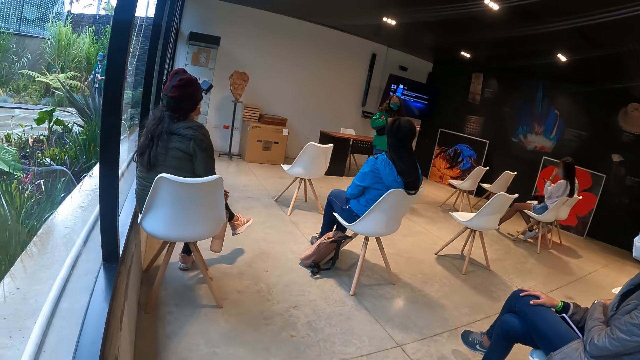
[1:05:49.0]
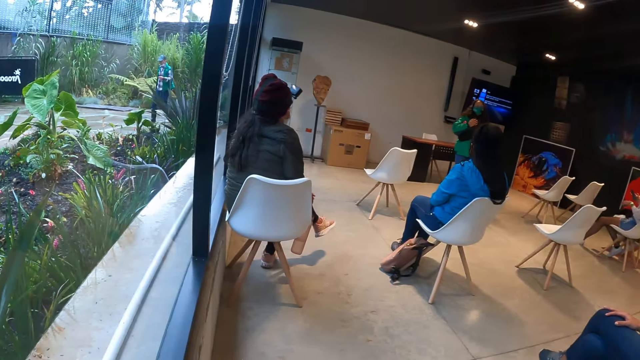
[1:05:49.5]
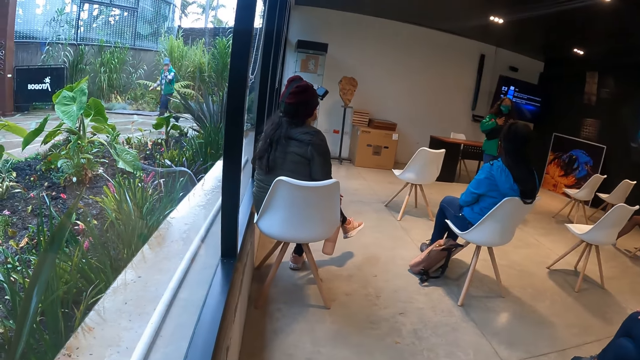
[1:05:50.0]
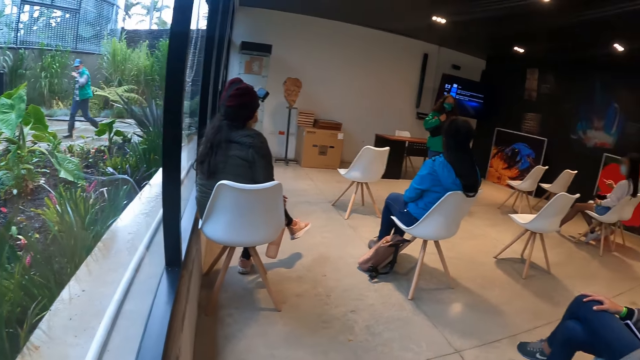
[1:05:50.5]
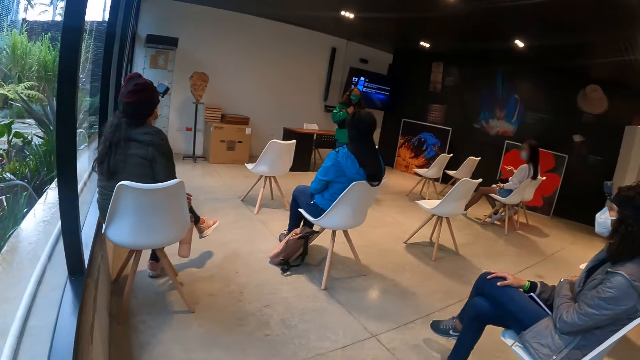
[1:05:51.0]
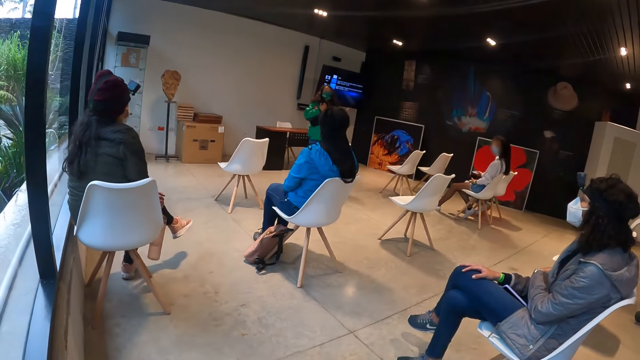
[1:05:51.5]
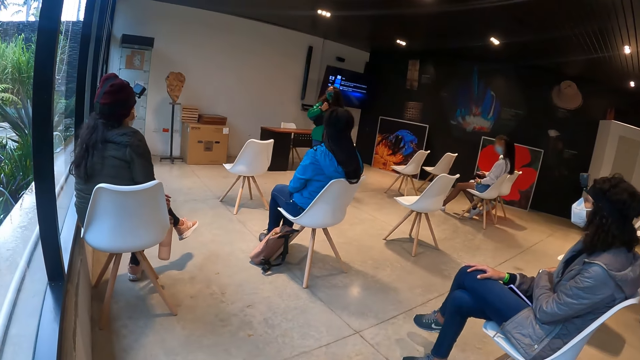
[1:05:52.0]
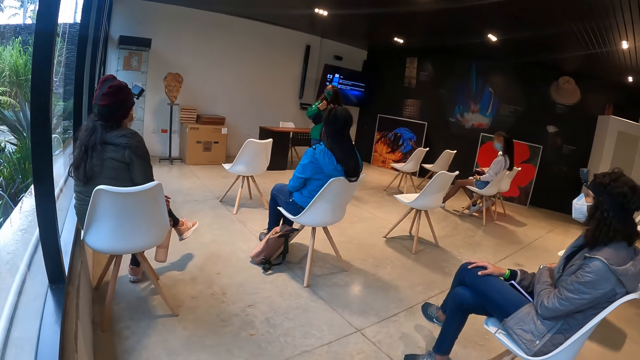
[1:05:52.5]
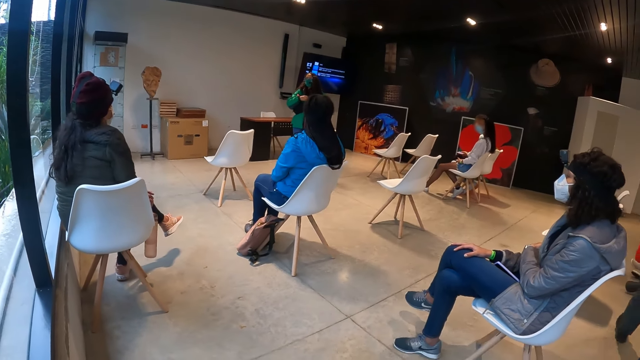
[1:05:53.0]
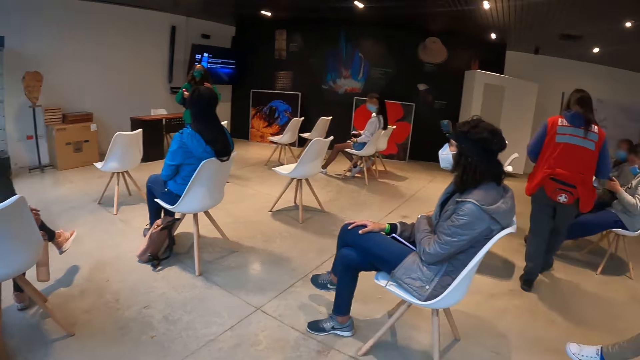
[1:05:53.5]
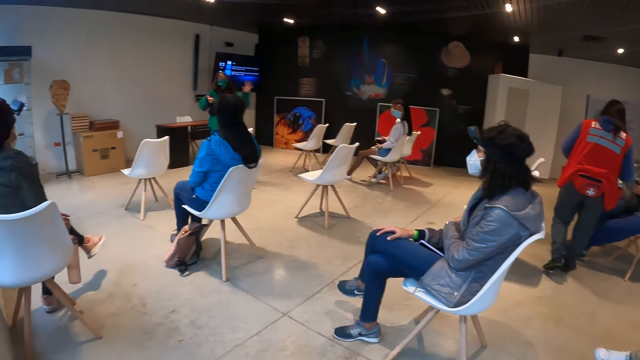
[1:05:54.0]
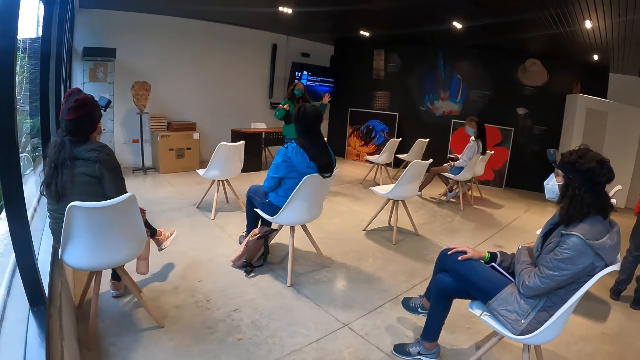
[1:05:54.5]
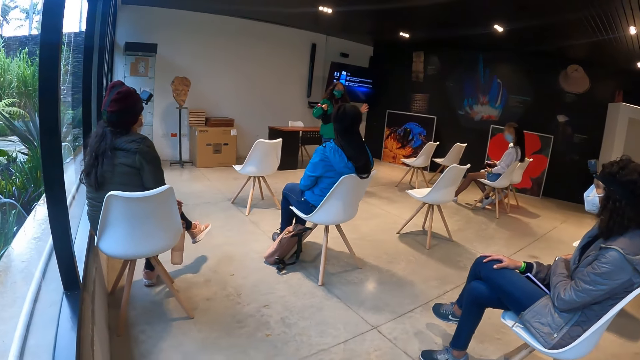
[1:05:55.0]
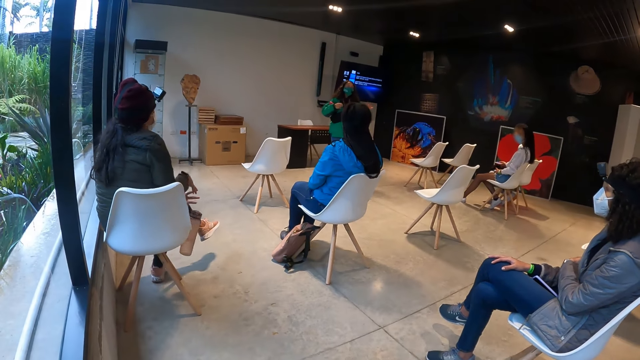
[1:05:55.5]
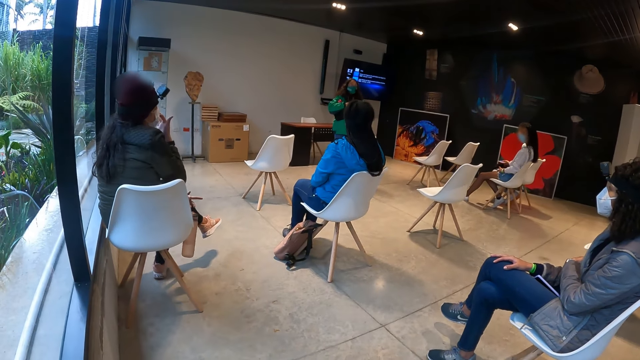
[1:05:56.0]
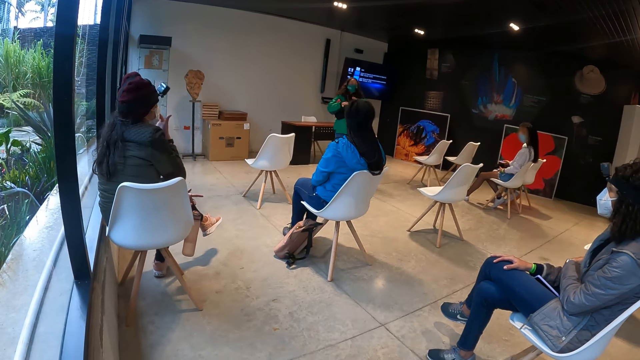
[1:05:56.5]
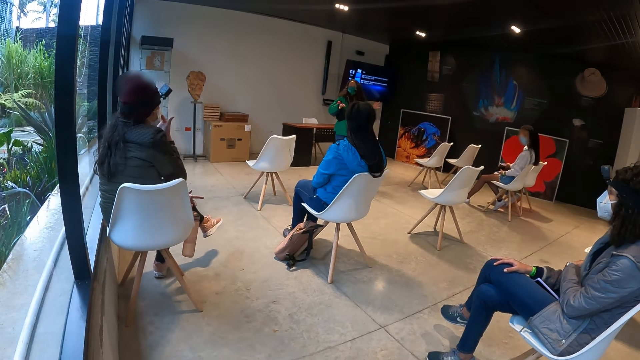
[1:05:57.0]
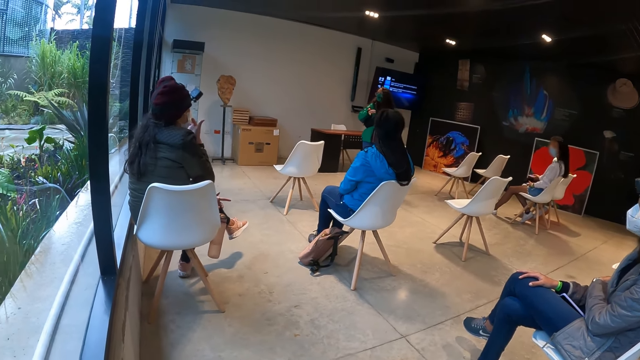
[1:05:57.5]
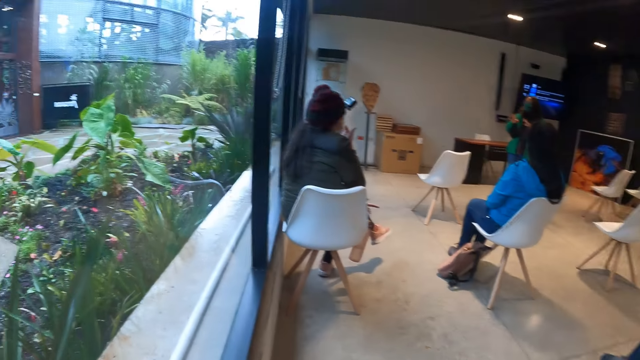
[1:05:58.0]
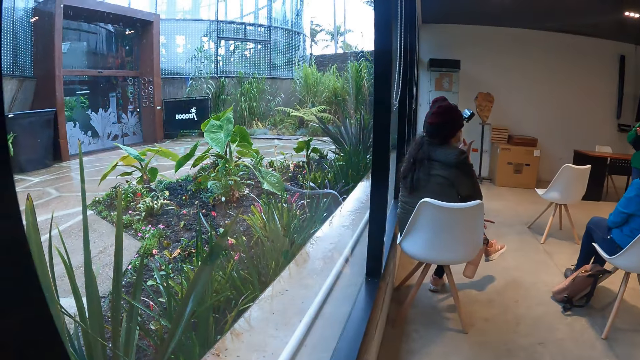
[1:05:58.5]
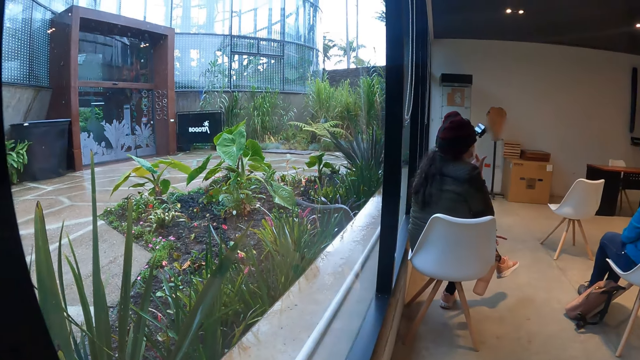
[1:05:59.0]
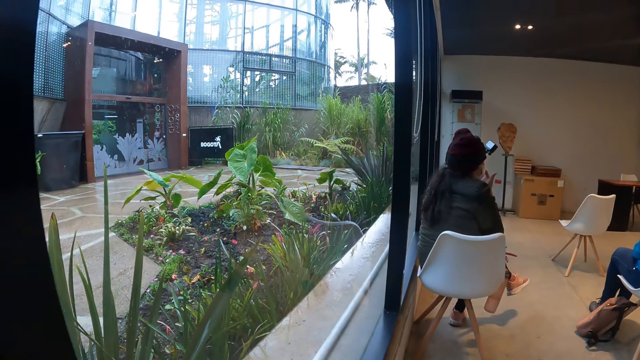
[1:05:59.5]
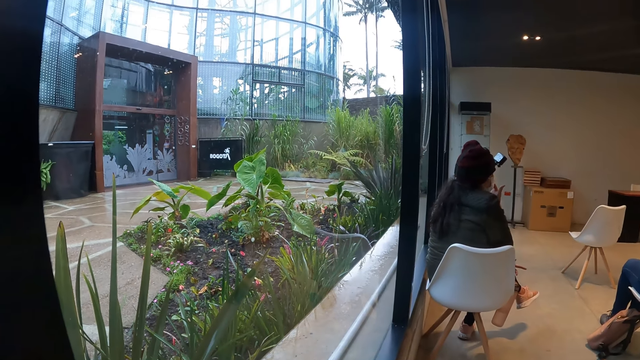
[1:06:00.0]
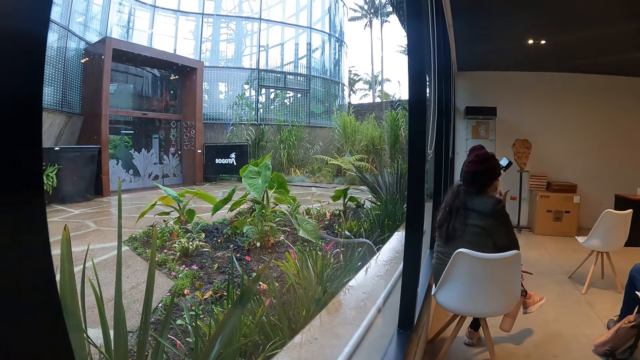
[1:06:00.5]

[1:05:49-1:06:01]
A man walks by the window. The camera wearer looks through the window.

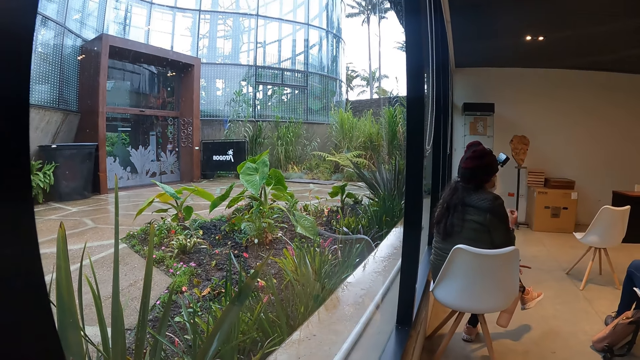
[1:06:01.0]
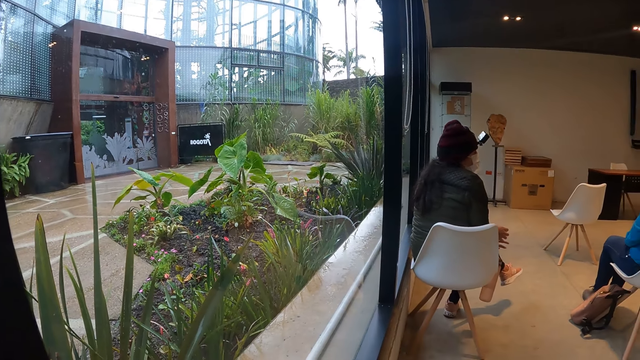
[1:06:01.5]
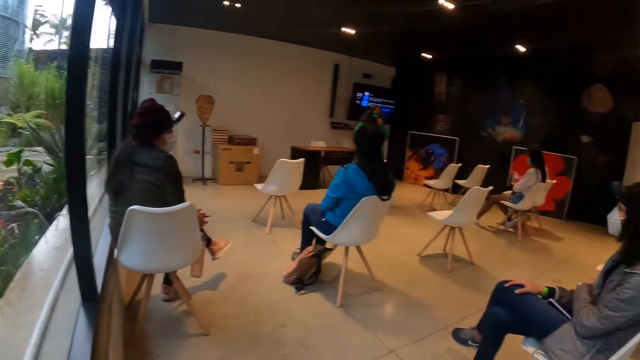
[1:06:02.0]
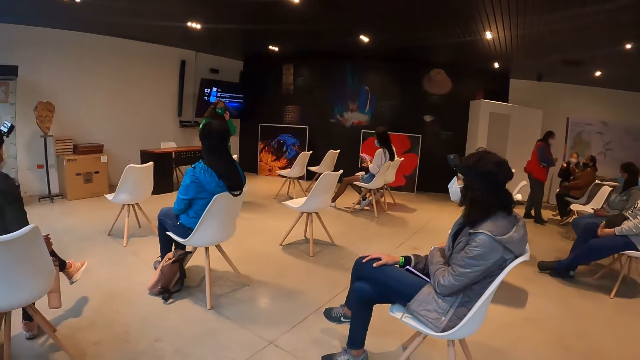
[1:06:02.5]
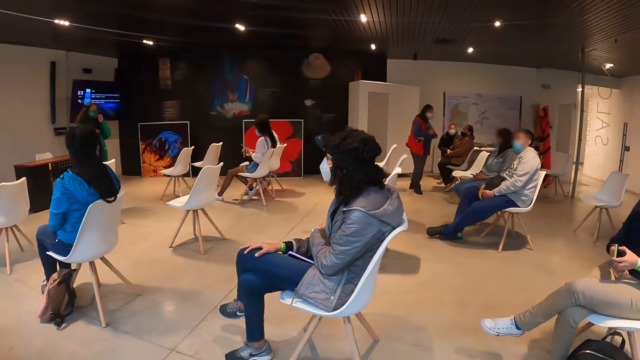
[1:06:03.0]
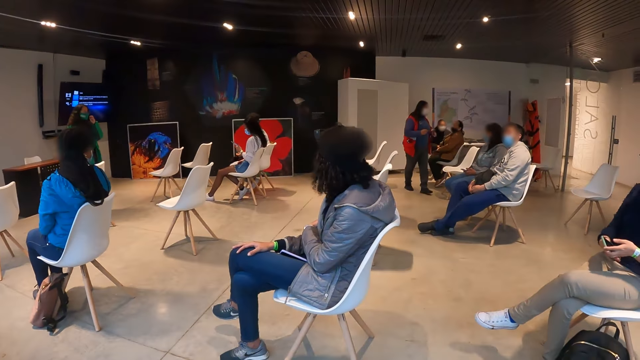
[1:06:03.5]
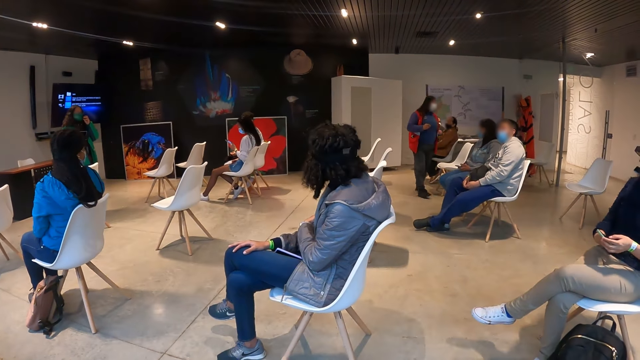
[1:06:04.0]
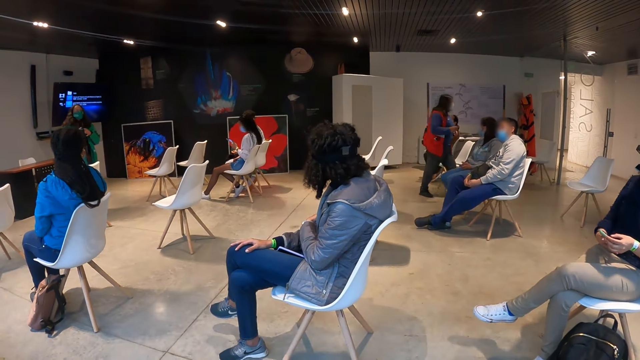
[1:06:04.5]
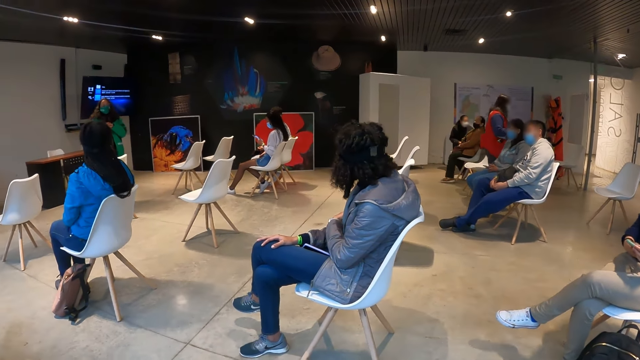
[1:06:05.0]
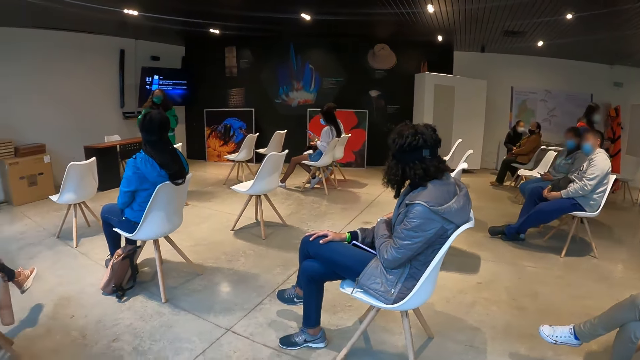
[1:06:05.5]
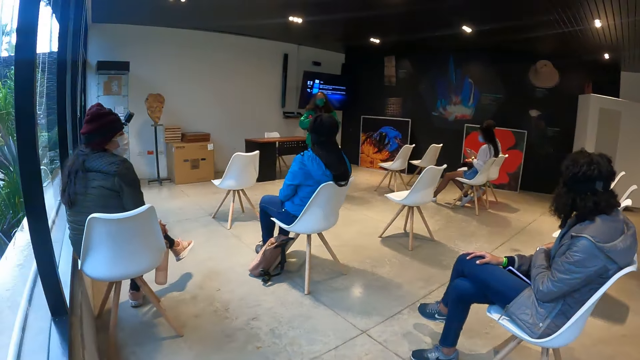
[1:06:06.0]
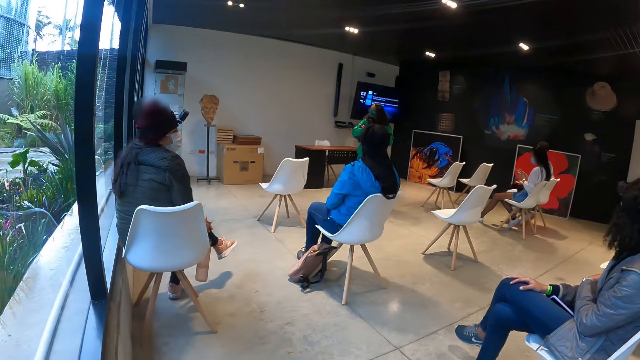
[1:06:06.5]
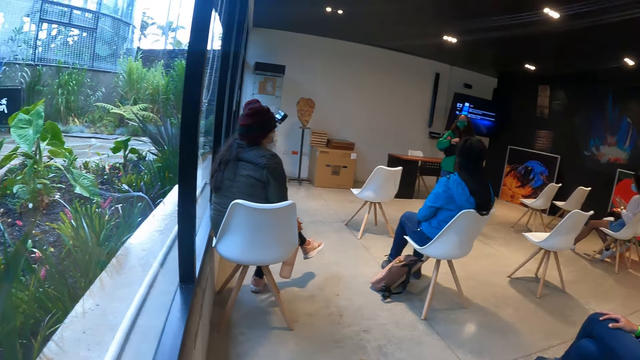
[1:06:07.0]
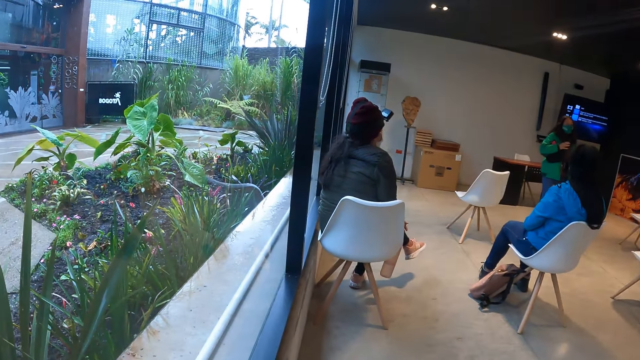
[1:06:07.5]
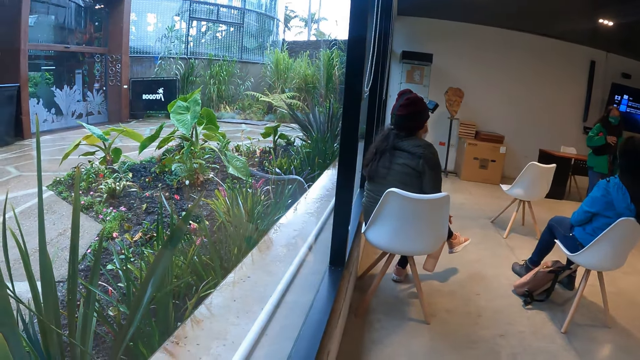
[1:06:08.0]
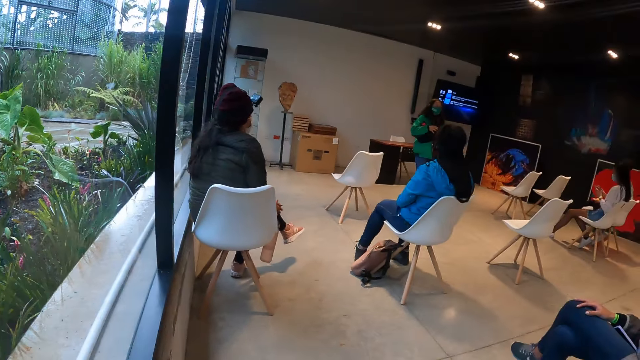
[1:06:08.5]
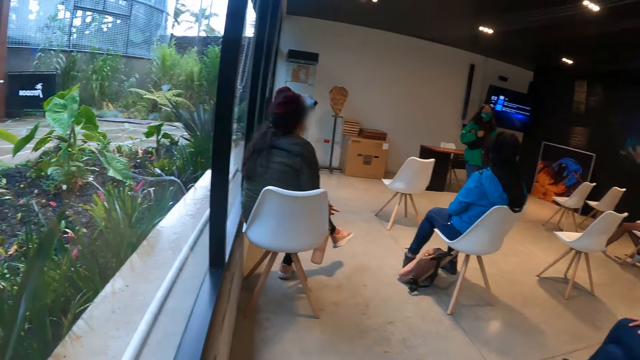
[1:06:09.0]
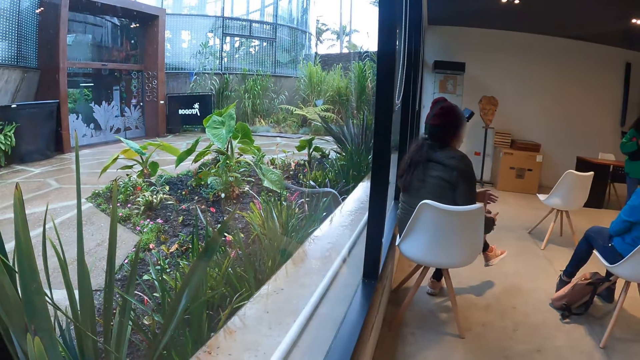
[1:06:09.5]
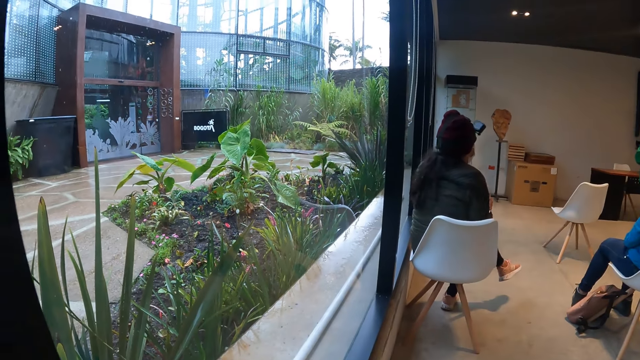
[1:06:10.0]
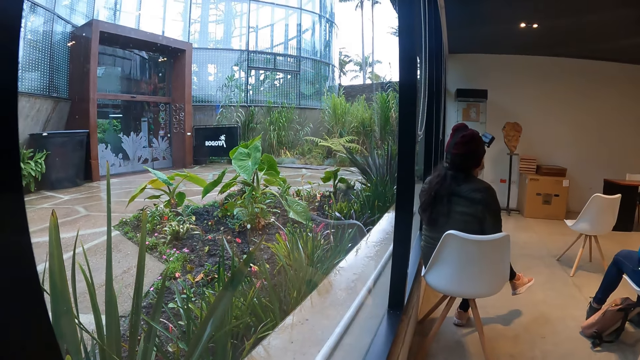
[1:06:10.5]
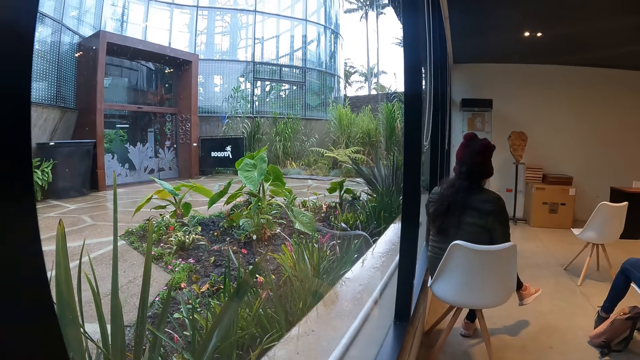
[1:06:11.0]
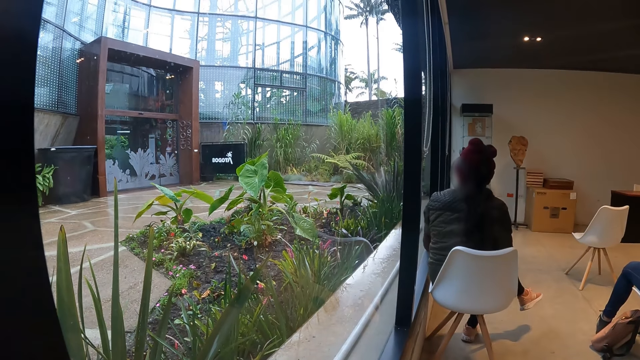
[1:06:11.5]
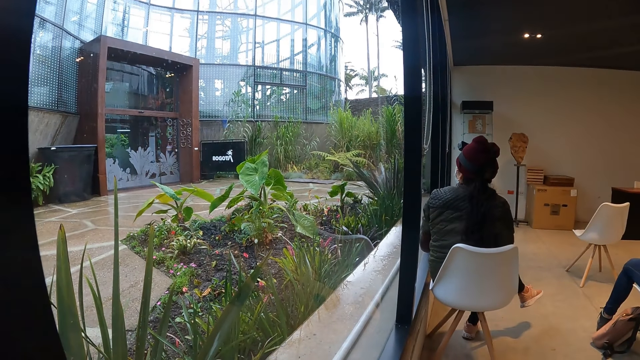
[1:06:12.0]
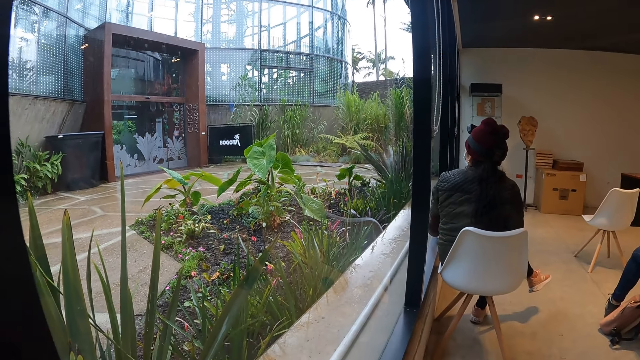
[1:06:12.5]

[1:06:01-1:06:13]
The camera wearer looks at the woman. They look around.
